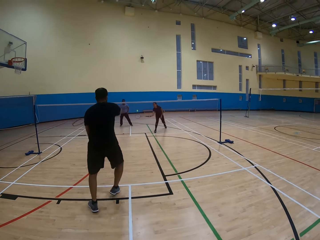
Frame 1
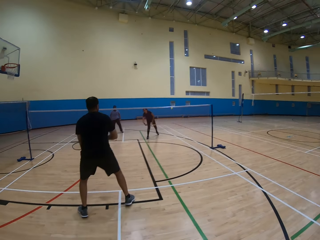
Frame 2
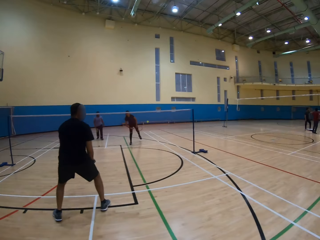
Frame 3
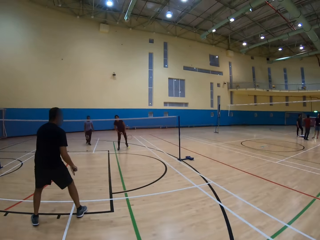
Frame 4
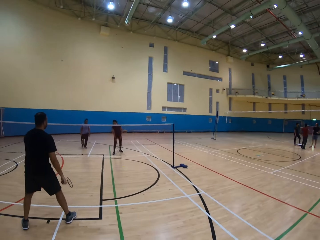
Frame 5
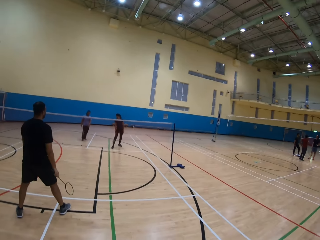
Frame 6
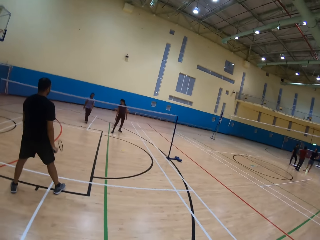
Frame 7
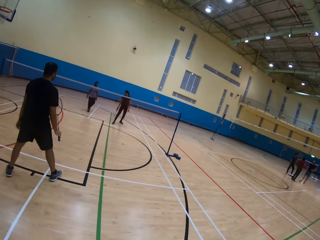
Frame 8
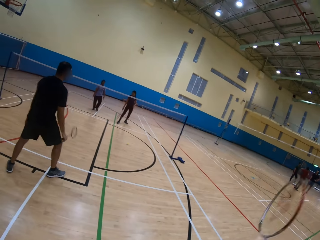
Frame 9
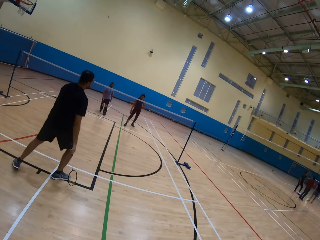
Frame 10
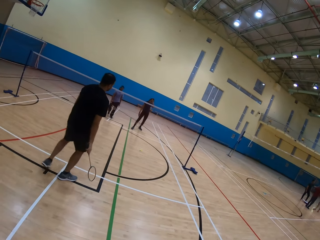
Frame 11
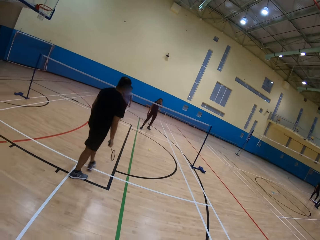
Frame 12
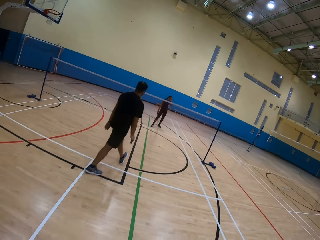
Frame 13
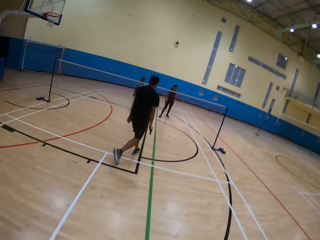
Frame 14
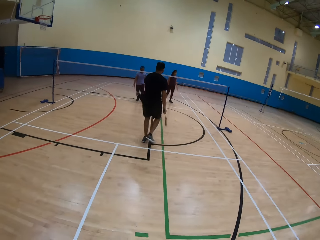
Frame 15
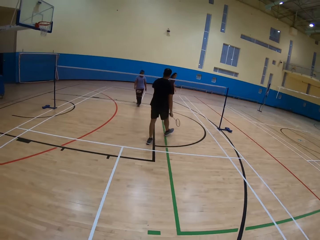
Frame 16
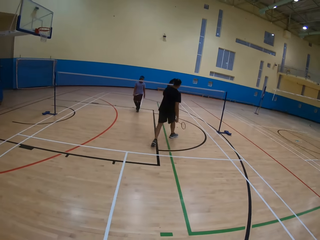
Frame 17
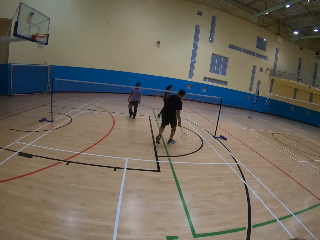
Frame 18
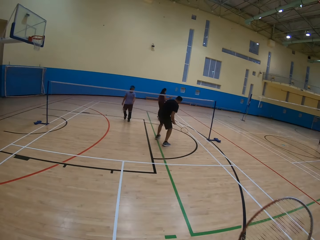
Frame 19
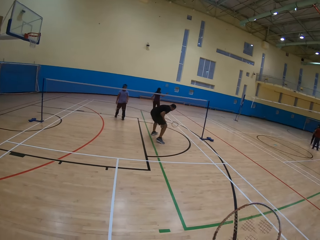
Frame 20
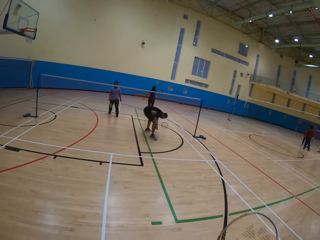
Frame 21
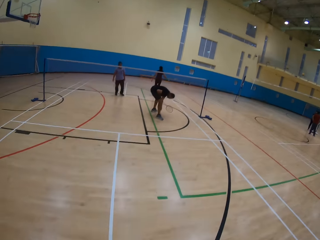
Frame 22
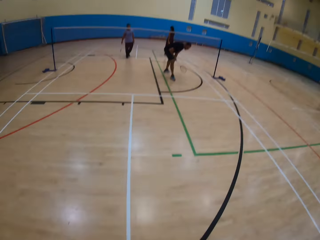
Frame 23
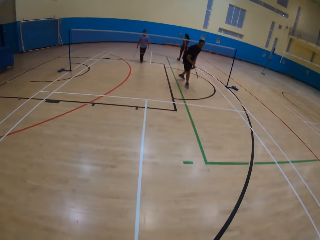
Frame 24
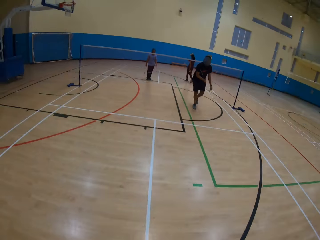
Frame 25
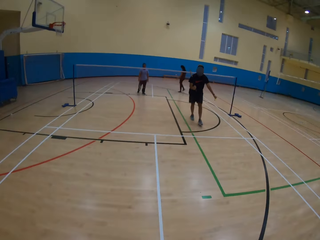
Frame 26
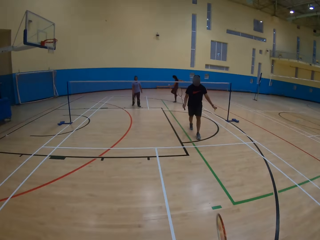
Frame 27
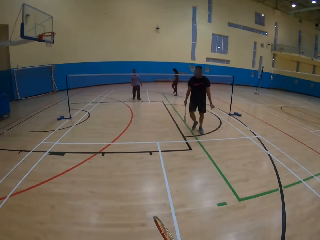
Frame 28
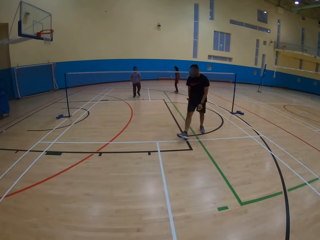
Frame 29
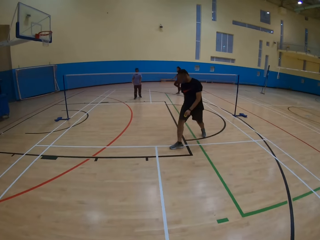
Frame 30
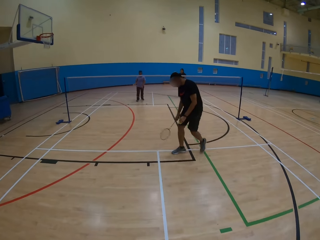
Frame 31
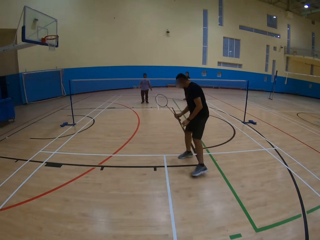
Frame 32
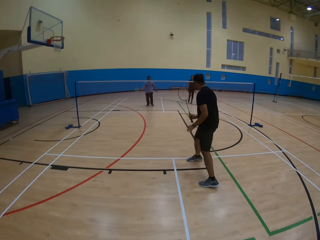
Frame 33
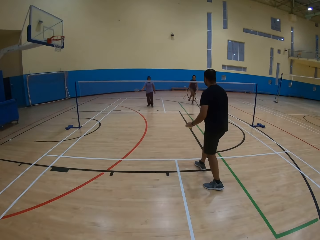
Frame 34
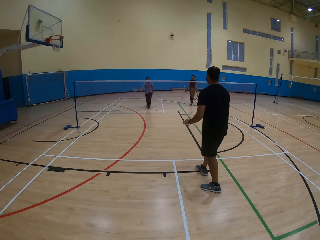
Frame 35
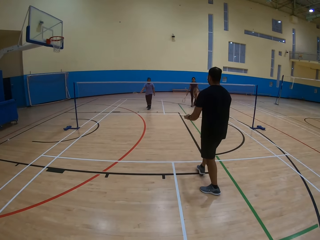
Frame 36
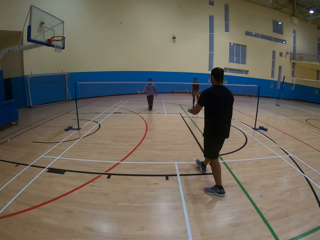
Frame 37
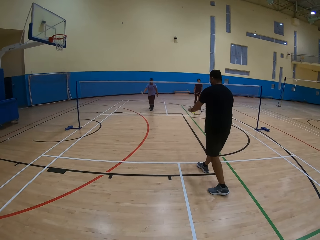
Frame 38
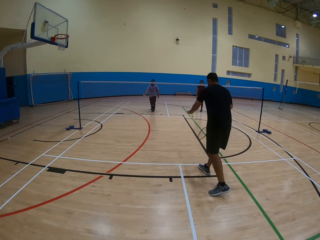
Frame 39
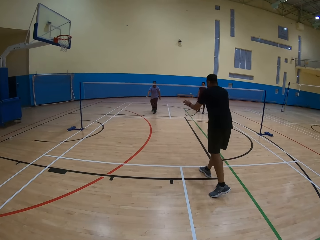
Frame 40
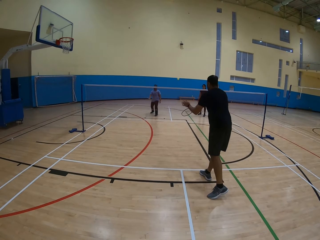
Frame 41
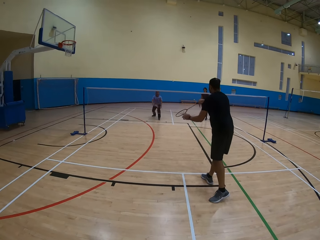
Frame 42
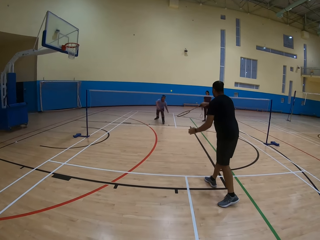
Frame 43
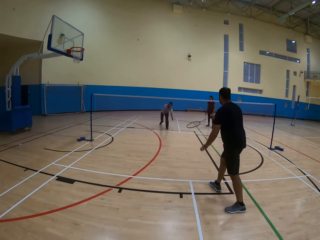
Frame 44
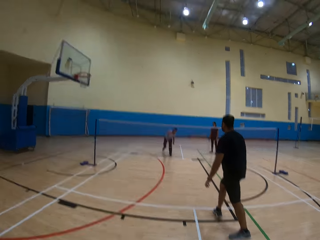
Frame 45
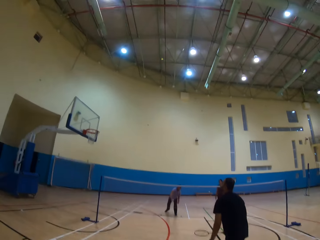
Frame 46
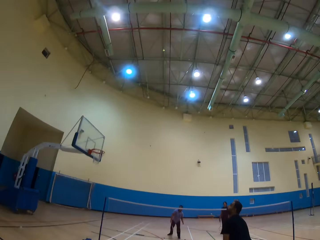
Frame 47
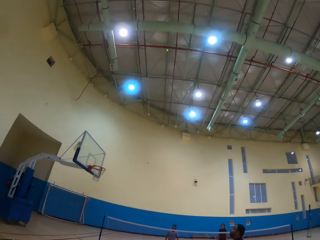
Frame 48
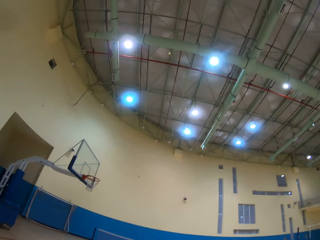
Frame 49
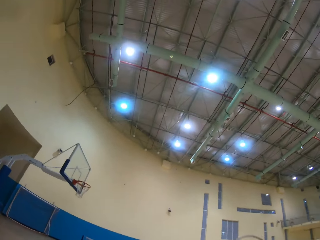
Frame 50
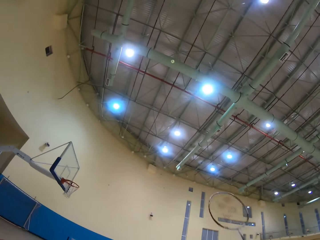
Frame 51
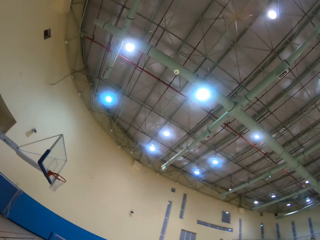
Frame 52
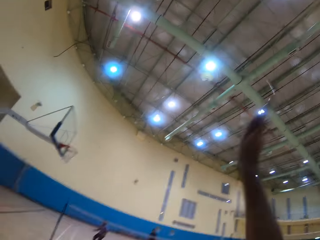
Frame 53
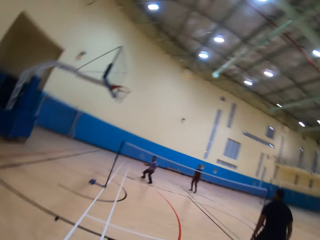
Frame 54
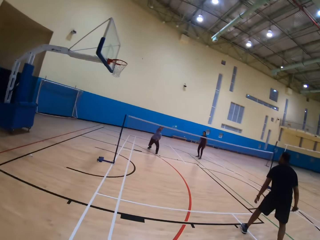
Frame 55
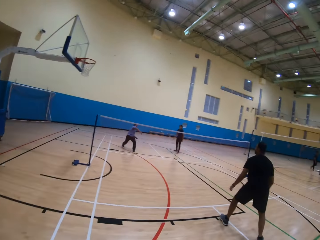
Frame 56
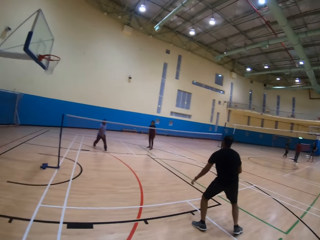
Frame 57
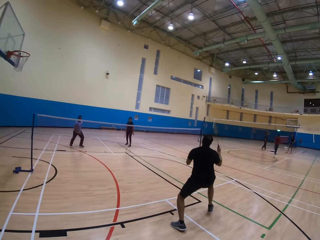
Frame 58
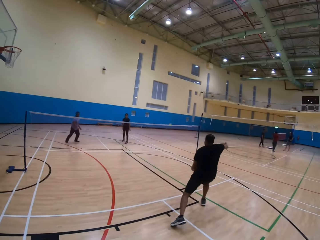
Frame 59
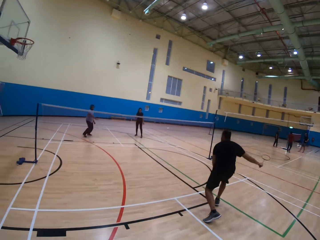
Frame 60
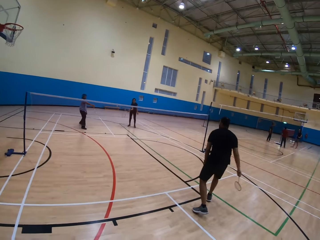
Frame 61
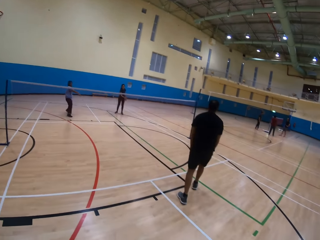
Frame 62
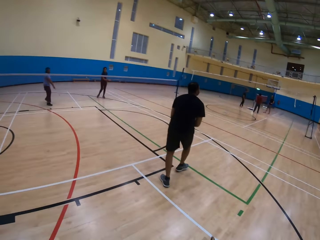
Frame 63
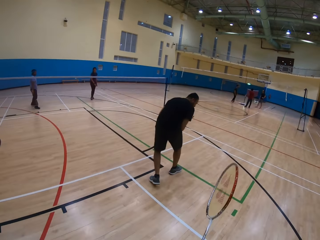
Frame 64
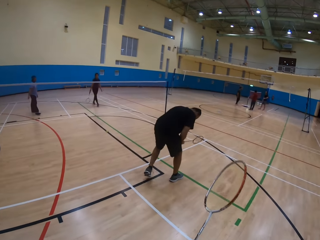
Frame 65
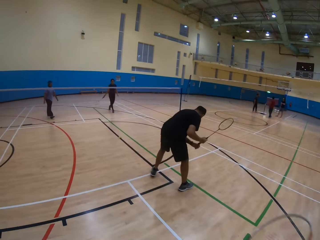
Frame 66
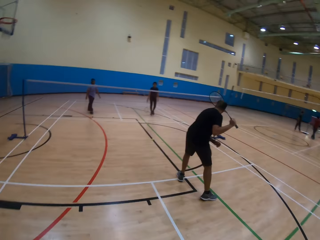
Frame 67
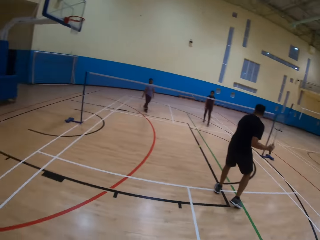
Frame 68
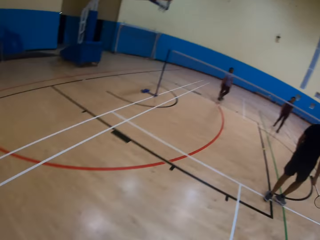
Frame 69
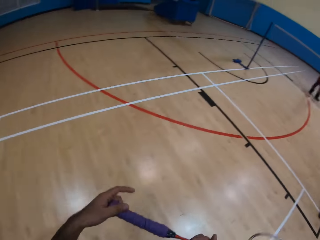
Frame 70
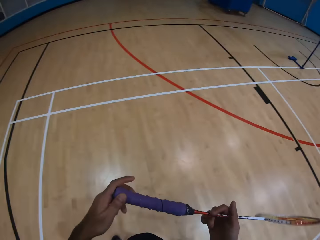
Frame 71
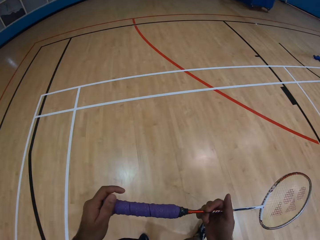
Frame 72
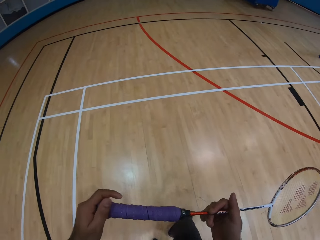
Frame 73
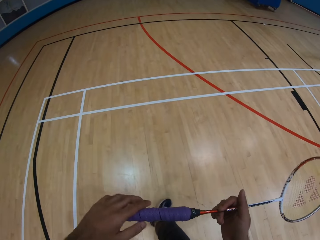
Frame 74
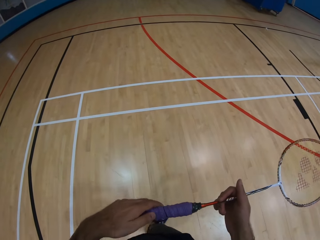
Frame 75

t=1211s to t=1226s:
A man hits the shuttlecock. A woman plays badminton game. Another man moves around. The second man picks up the shuttlecock from the floor and moves around. The second man plays badminton game and hits the shuttlecock. Another man hits the shuttlecock and picks up the shuttlecock from the floor. The camera wearer looks around and hits the shuttlecock with the racket. The third man hits the shuttlecock. The camera wearer plays badminton game. The second man hits the shuttlecock and plays badminton game. The camera wearer moves the racket.

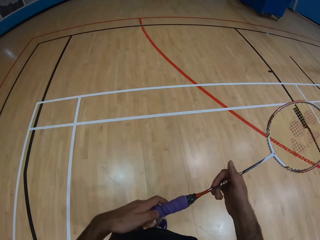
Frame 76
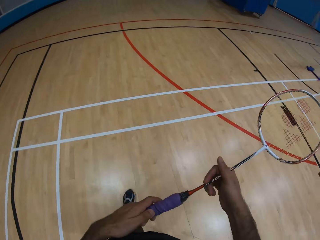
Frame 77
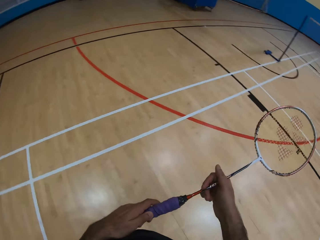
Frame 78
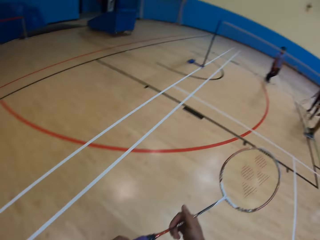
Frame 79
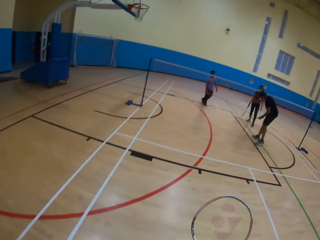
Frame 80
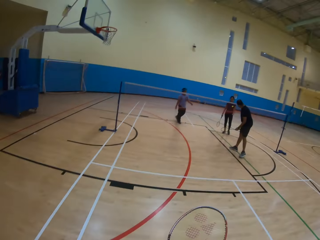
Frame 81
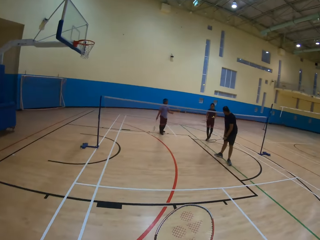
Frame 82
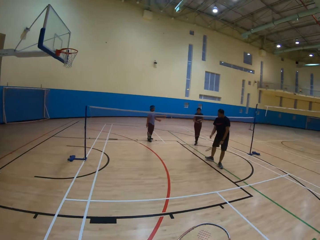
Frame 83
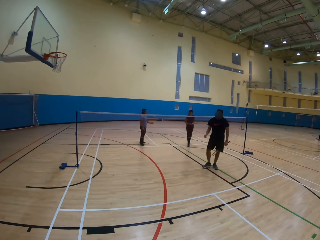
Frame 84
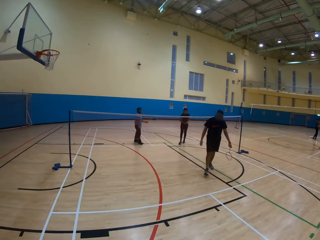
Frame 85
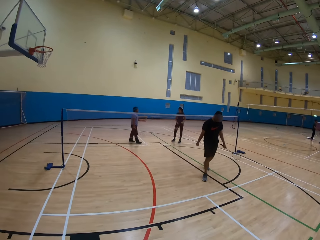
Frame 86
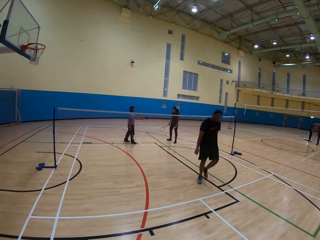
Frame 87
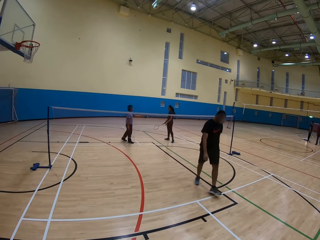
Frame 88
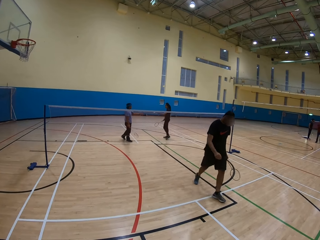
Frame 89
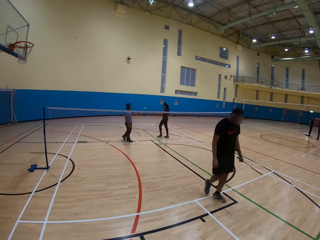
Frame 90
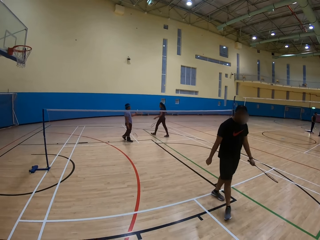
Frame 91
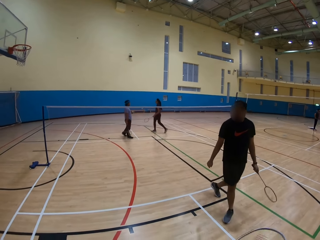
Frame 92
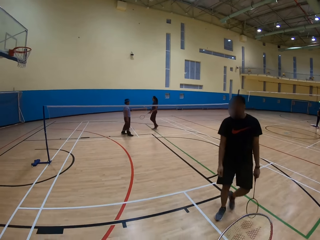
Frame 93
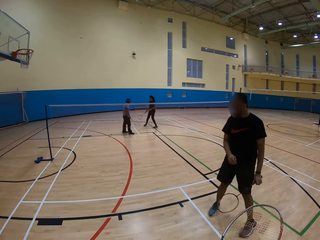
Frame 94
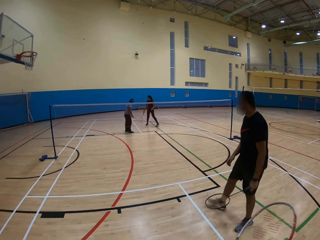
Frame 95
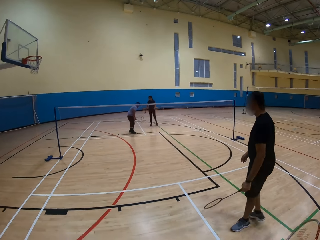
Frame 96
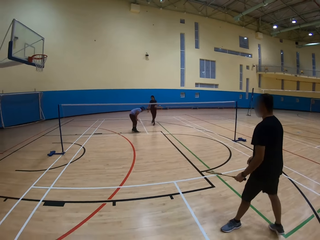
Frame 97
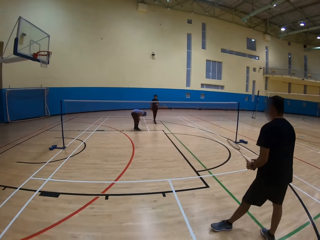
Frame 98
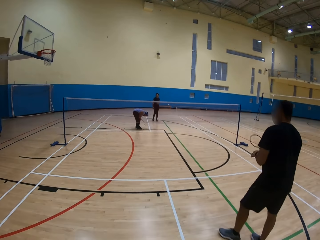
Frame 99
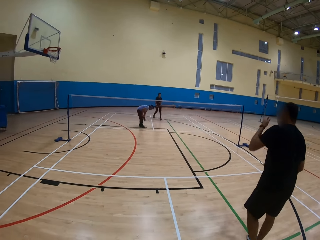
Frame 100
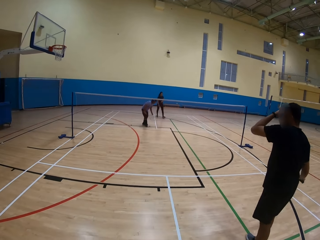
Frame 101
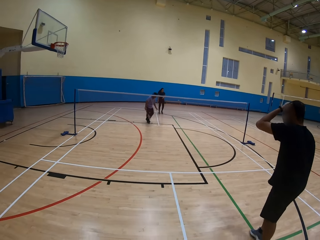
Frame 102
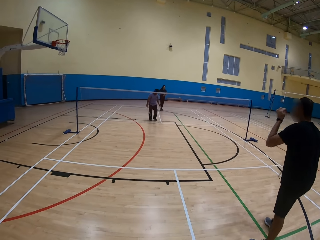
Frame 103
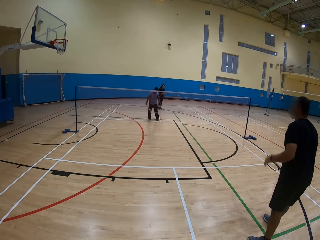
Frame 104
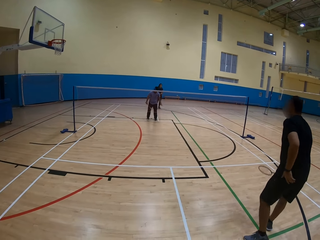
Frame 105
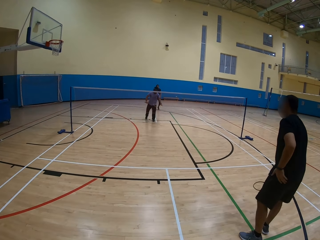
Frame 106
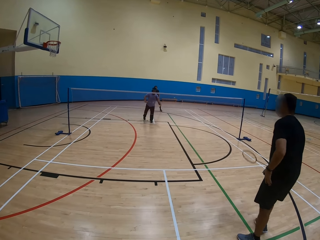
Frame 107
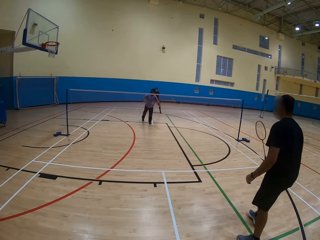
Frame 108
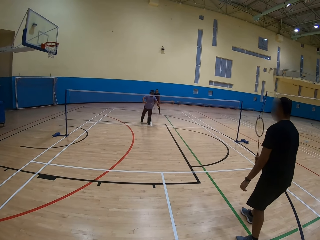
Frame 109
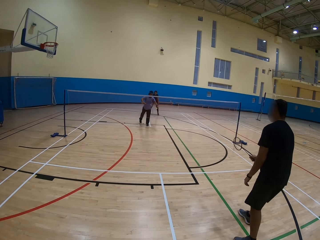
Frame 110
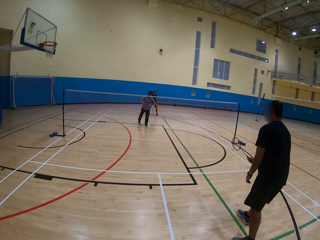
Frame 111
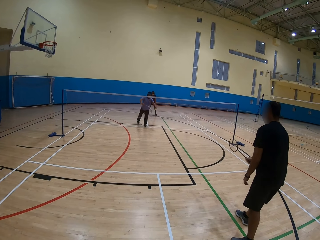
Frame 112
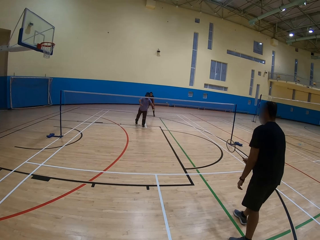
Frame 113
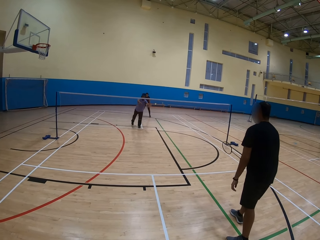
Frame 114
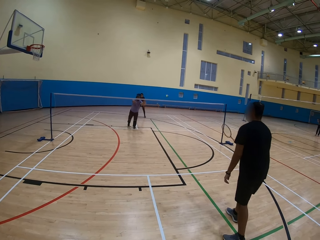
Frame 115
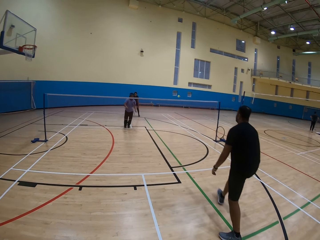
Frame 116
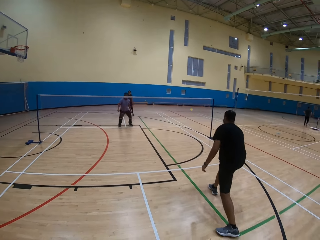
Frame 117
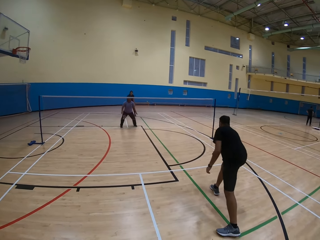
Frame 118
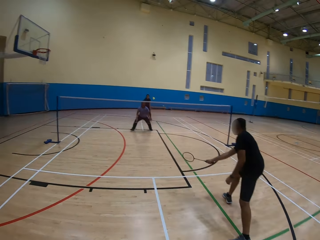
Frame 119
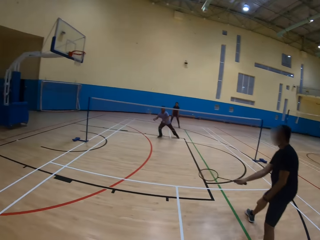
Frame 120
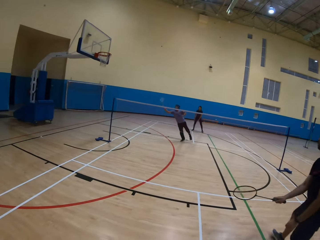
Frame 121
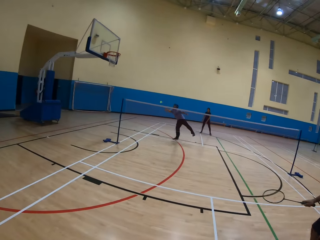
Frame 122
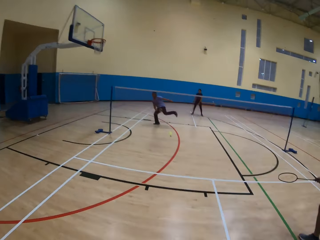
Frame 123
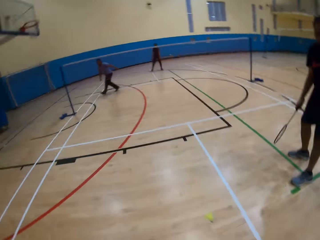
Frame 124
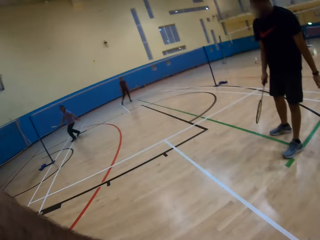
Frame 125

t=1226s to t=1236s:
The camera wearer holds a racket with both hands. They walk around. A man walks around. A woman walks around. Another man picks up the shuttlecock from the floor. The first man does something with his left hand. The other man hits the shuttlecock on the ground and plays badminton game. The first man hits the shuttlecock. The other man hits the shuttlecock.
